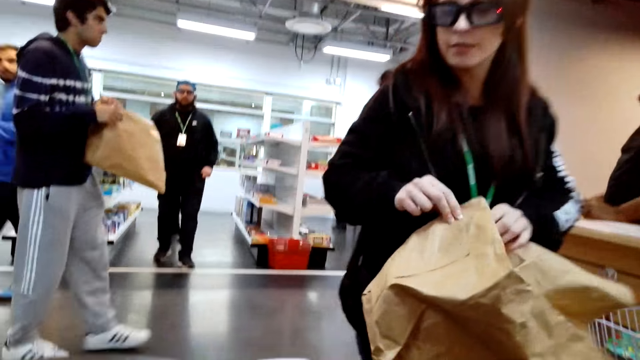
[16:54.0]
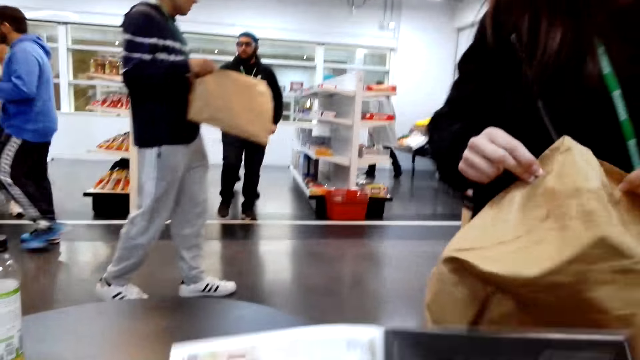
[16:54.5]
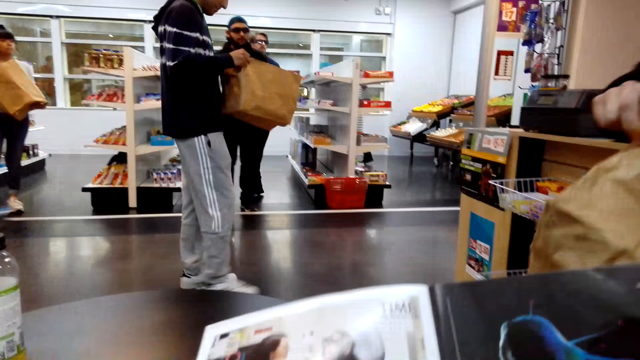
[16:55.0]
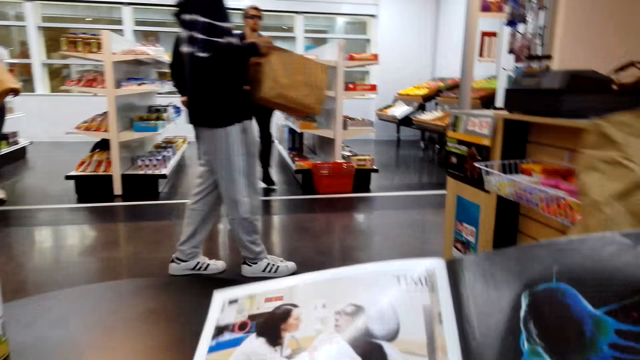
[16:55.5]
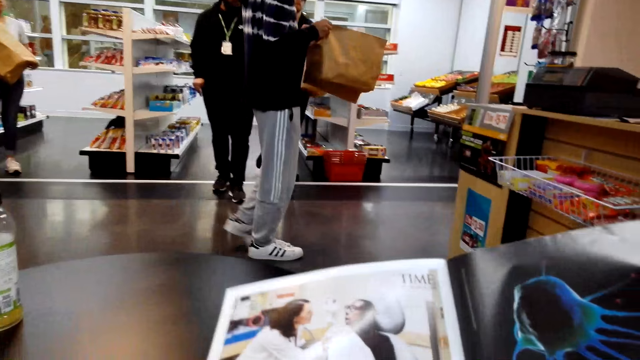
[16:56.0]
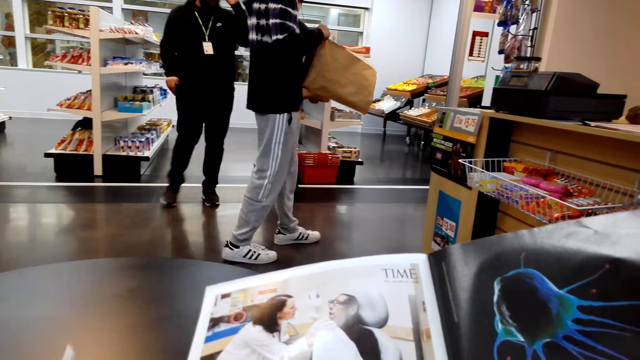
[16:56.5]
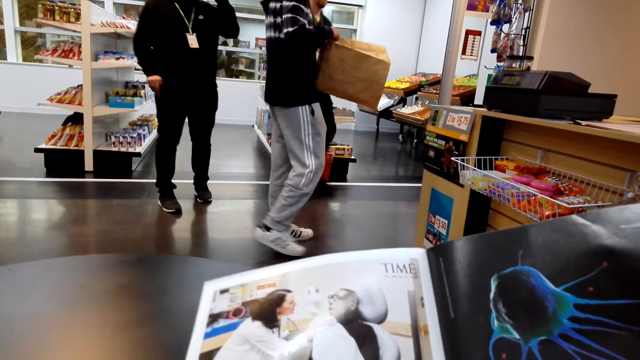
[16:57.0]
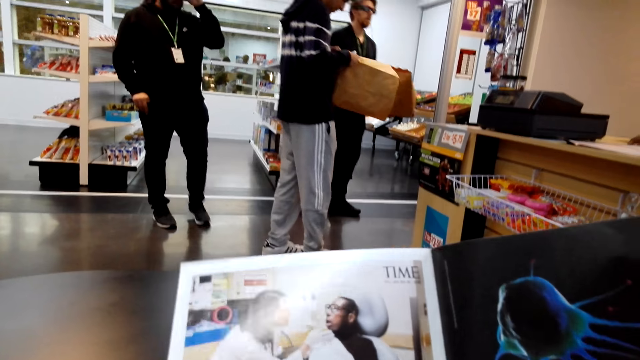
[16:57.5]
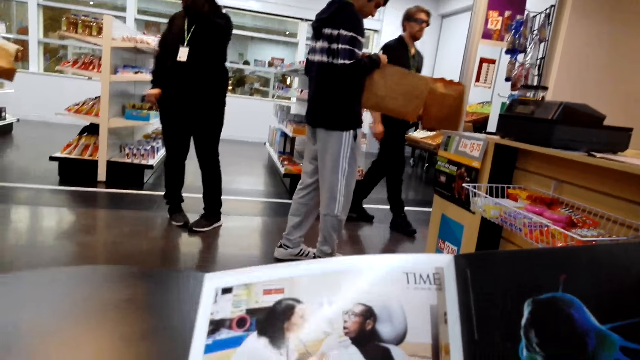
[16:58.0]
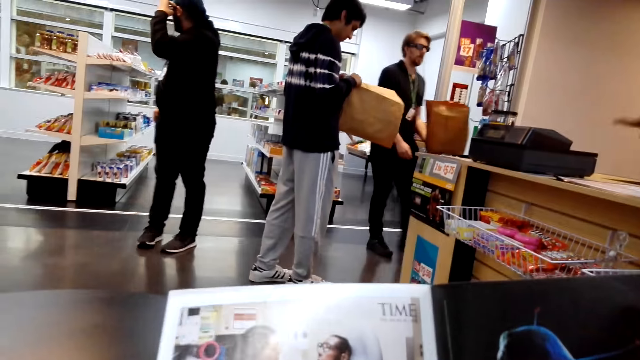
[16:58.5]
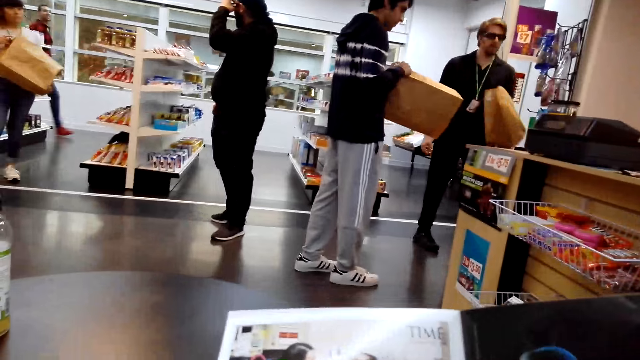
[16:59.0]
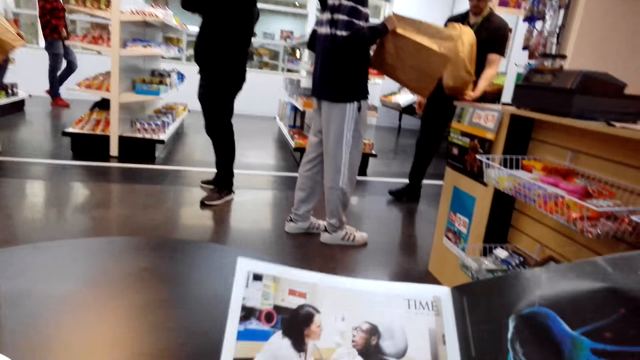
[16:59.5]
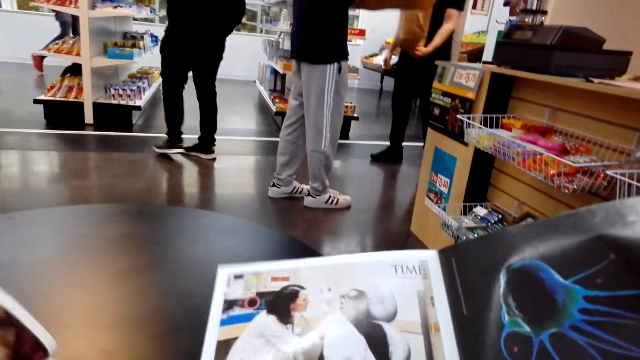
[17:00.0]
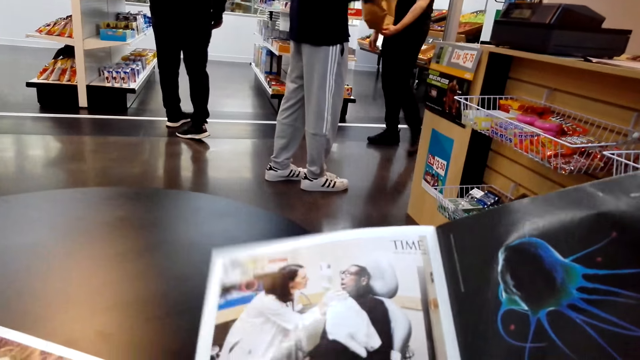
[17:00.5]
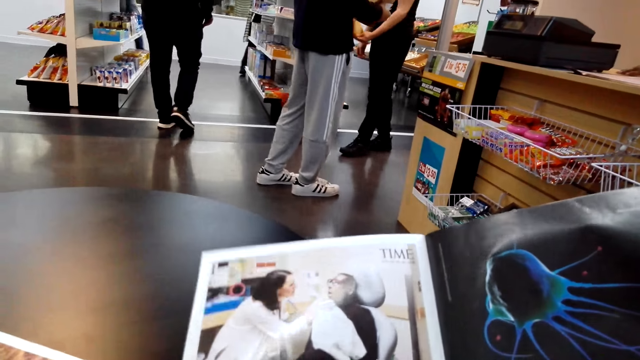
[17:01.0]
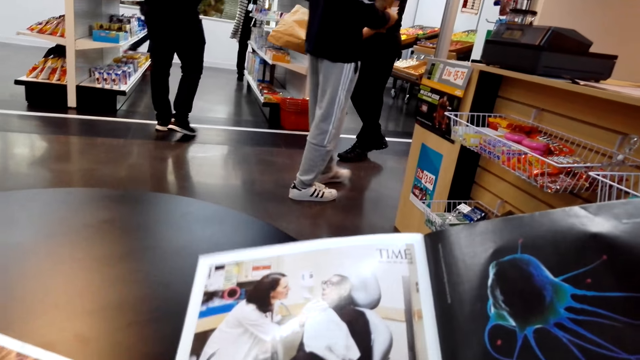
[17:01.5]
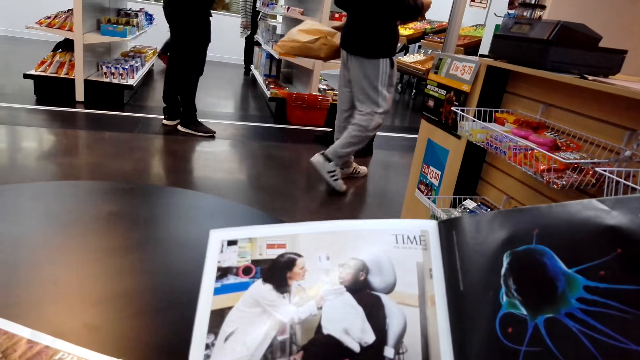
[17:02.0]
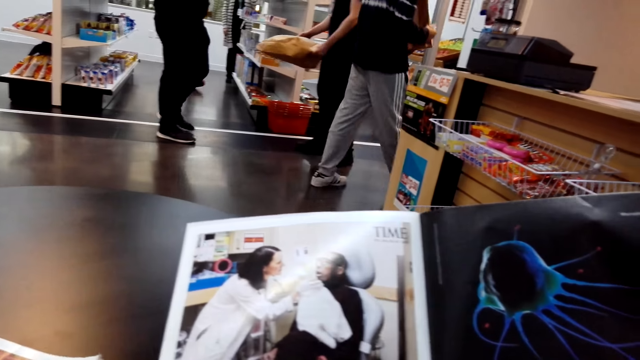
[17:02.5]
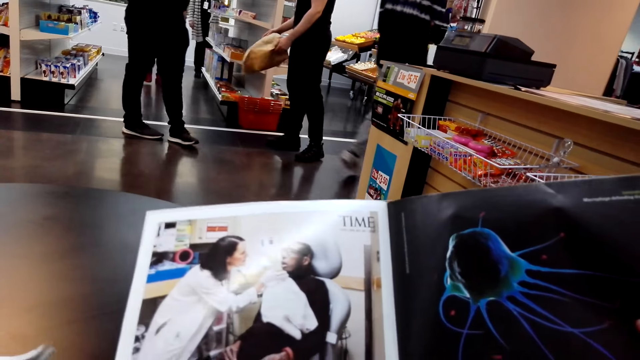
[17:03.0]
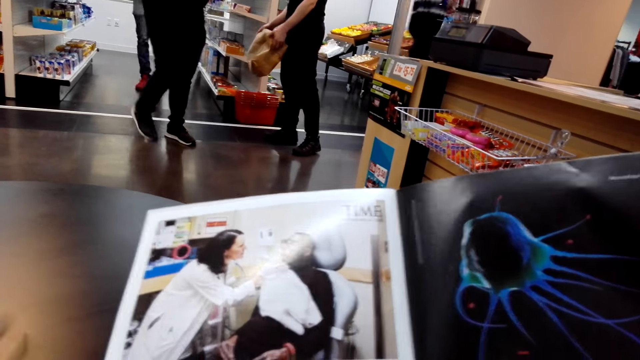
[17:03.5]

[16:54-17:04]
The camera wearer reads a book.

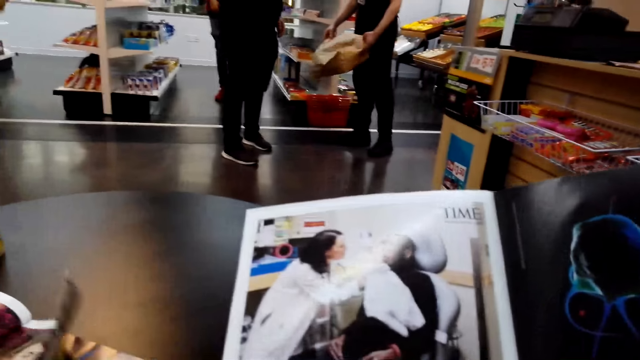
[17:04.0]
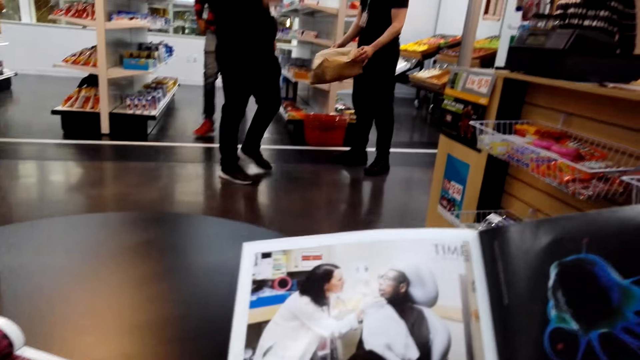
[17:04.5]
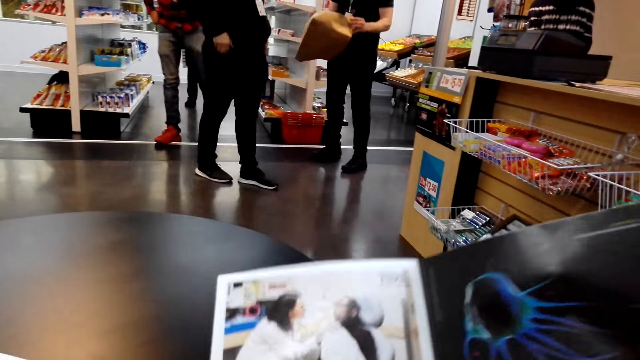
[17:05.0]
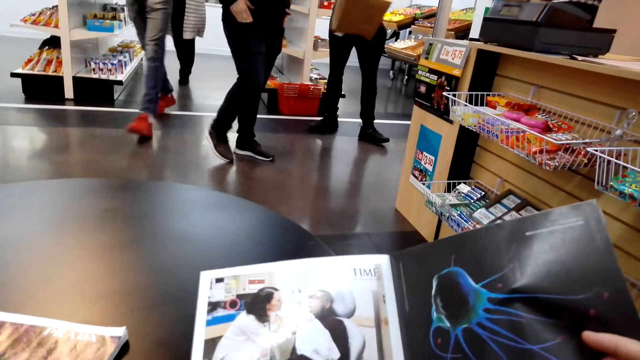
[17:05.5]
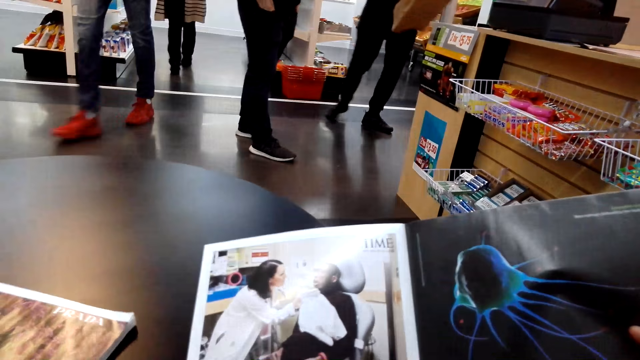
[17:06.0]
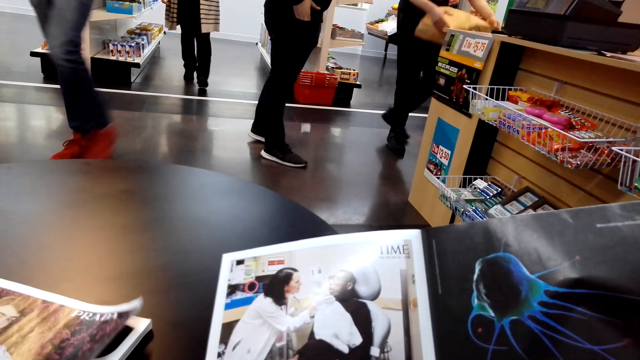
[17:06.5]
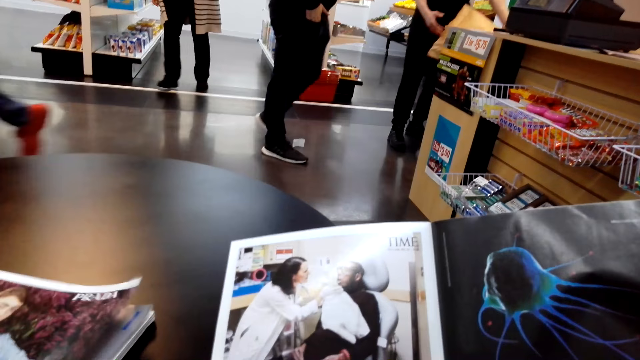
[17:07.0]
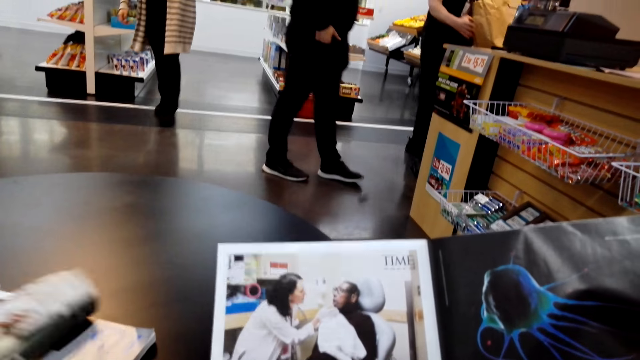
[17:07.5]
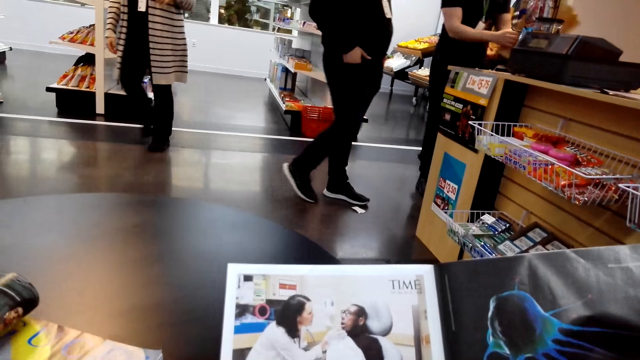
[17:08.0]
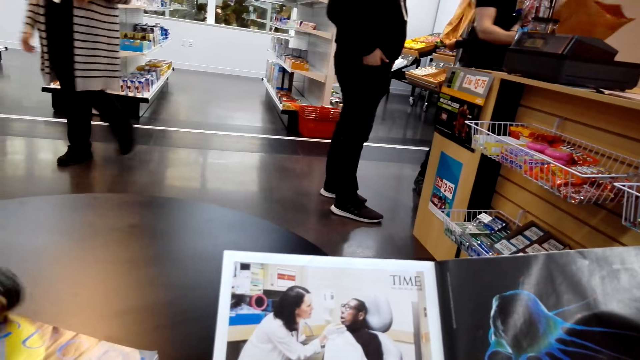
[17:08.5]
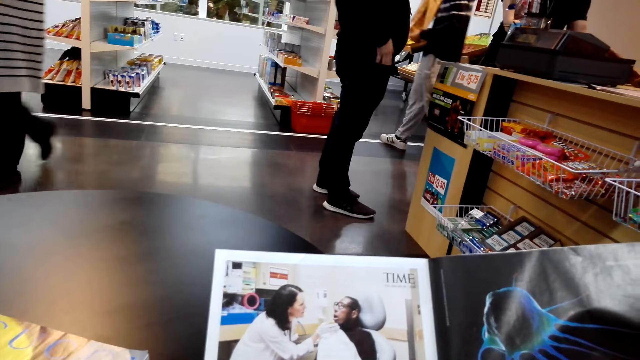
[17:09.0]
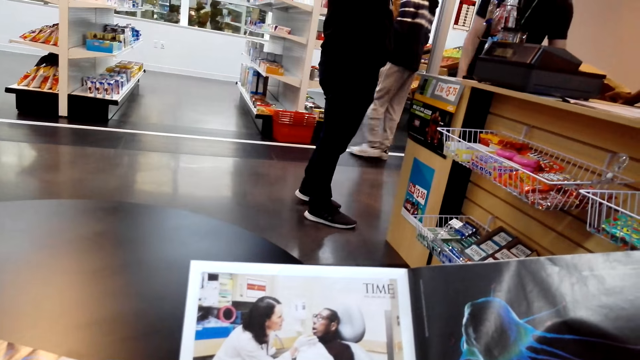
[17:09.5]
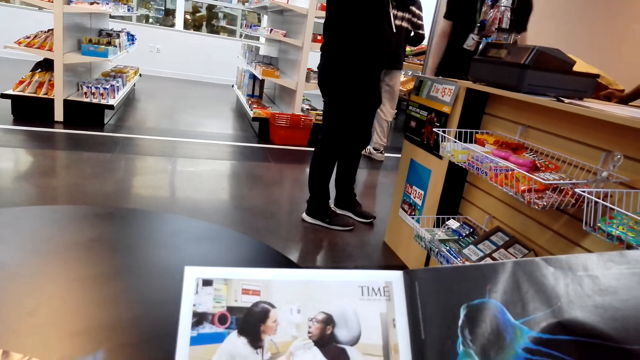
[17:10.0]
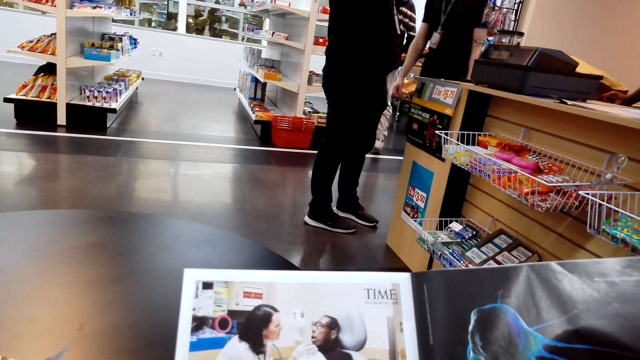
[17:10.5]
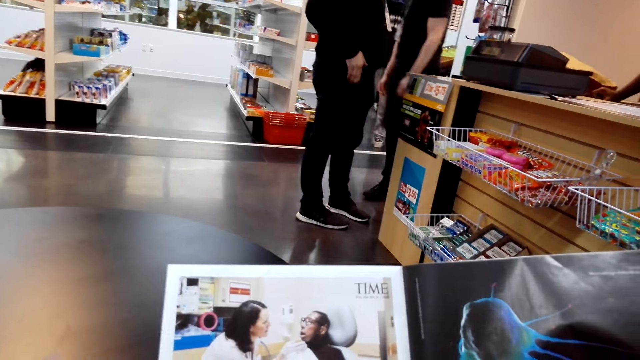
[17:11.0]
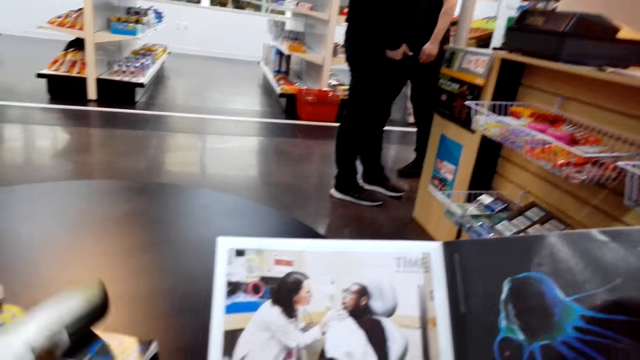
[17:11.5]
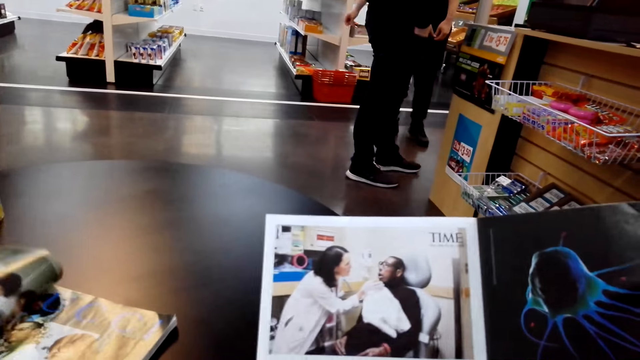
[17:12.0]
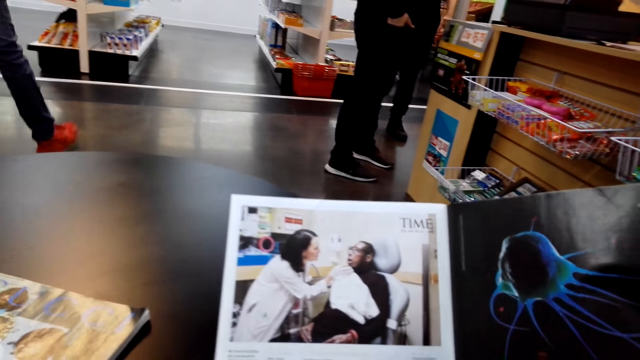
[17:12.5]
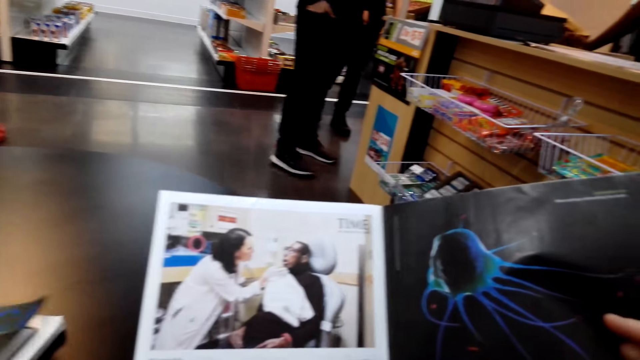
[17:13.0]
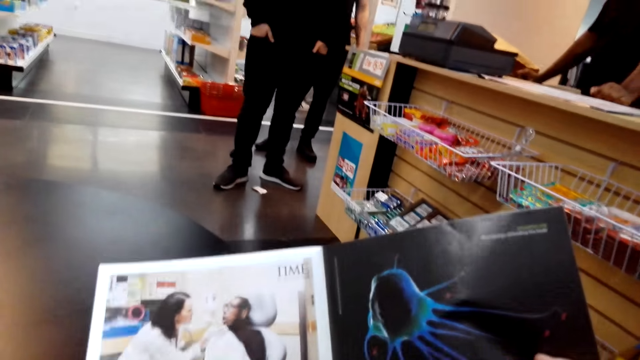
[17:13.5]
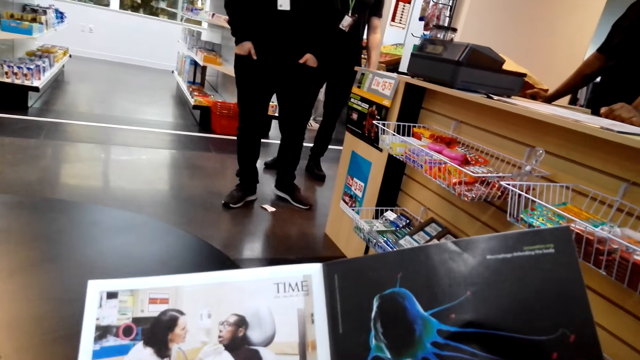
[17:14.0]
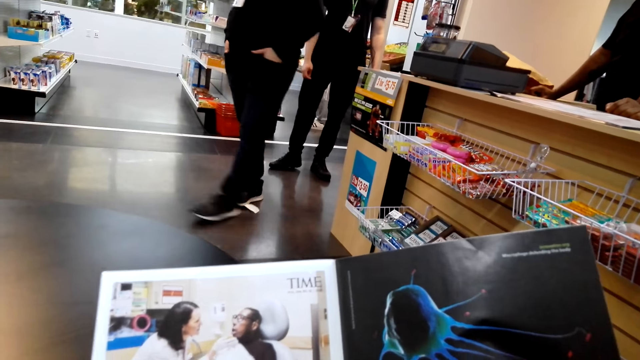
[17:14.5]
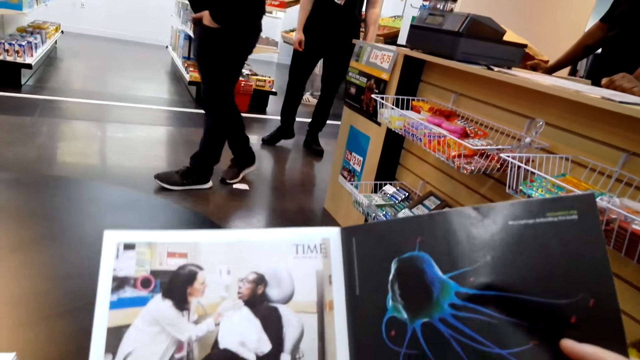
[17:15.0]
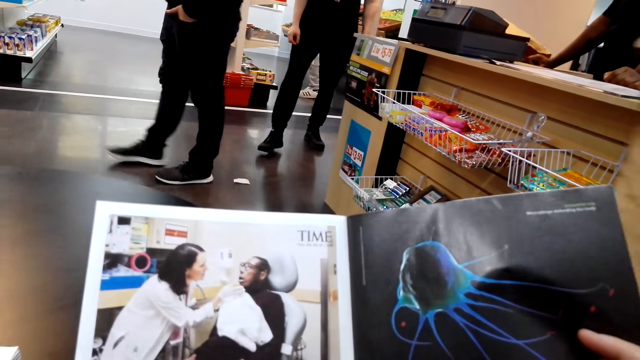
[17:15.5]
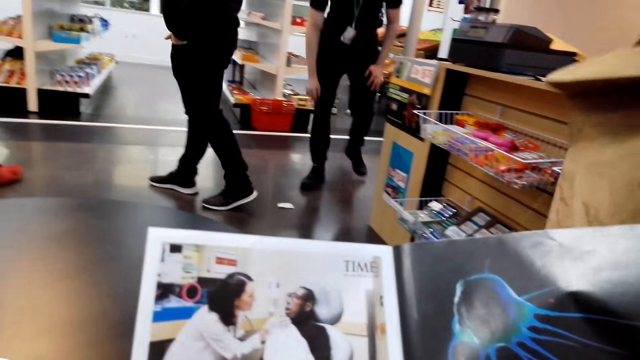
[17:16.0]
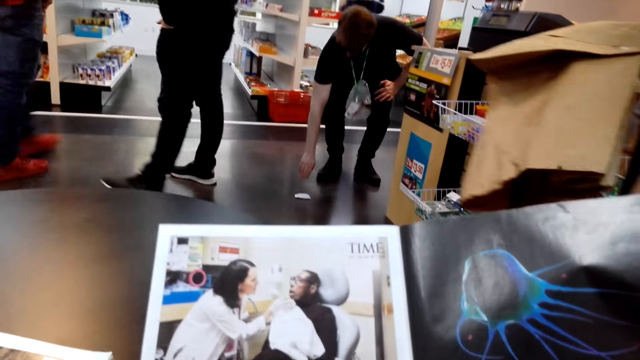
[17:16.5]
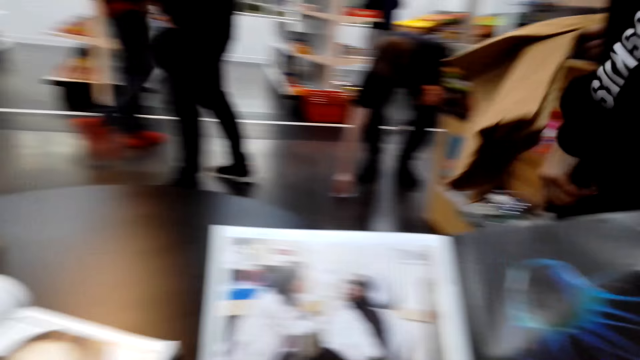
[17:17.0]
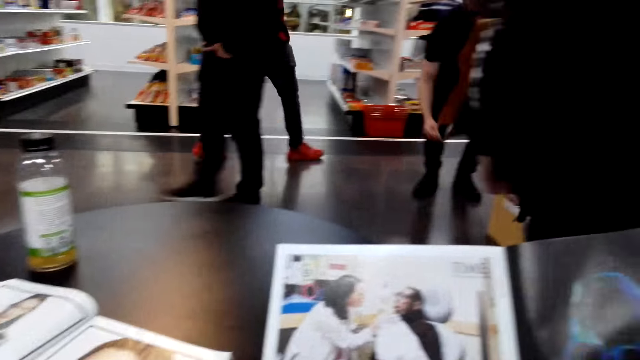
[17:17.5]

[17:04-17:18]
A person turns a page. The camera wearer reads a book. The person turns a page. The camera wearer reads the book. Another person walks in the room.
